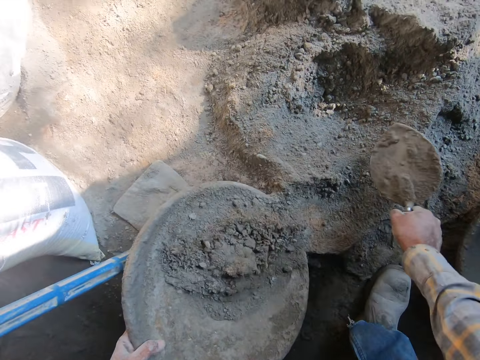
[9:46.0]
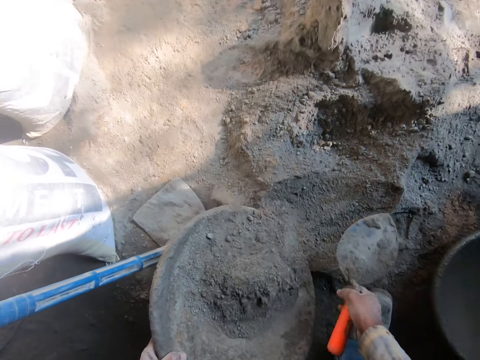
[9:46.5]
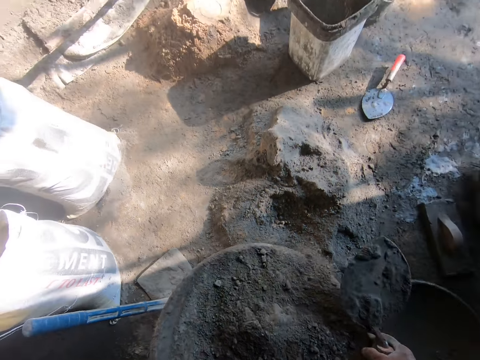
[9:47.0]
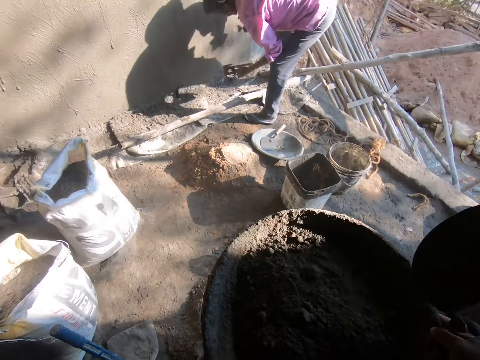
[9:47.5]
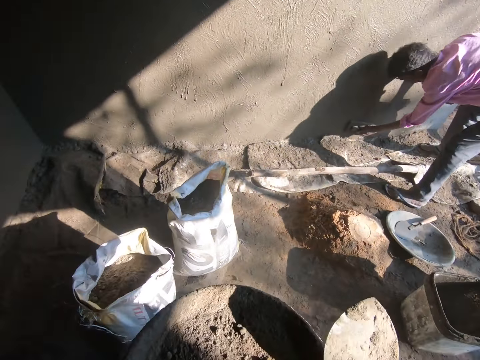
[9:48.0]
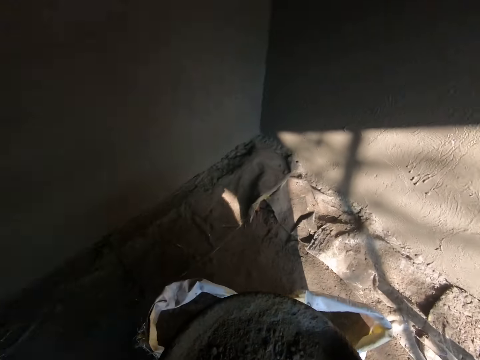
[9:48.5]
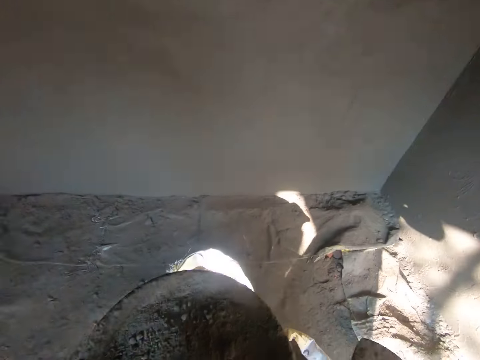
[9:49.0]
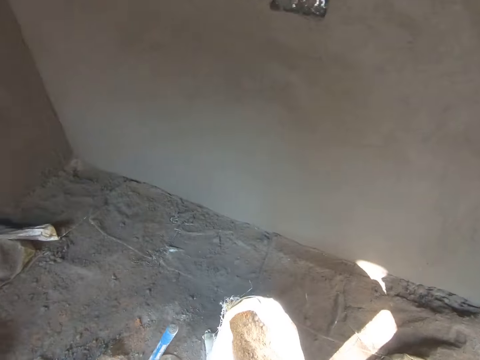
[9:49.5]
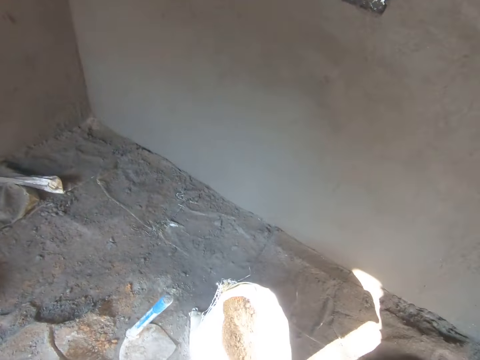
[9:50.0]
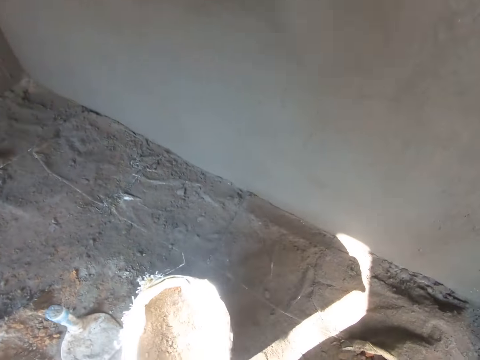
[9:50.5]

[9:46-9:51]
A man appears. The camera wearer walks towards the wall. They throw sand on the wall.

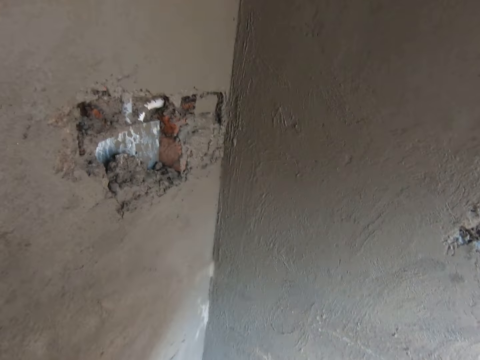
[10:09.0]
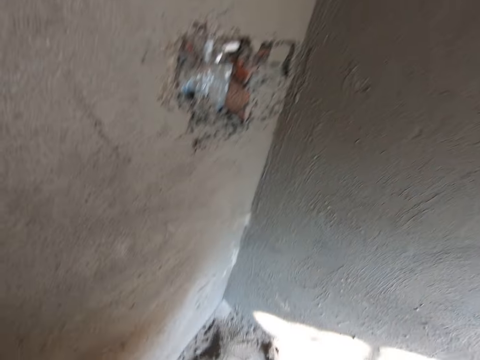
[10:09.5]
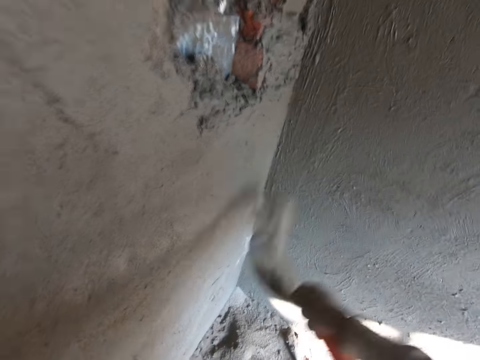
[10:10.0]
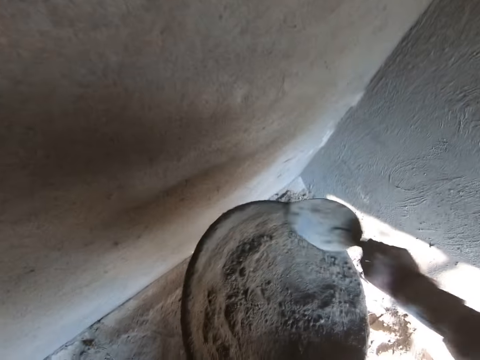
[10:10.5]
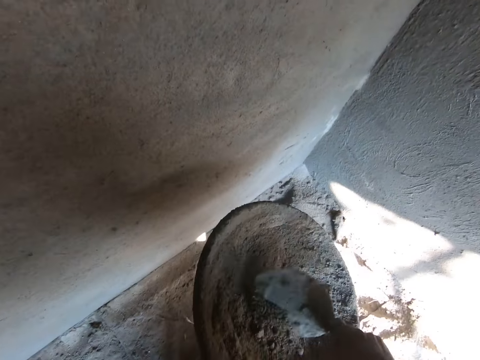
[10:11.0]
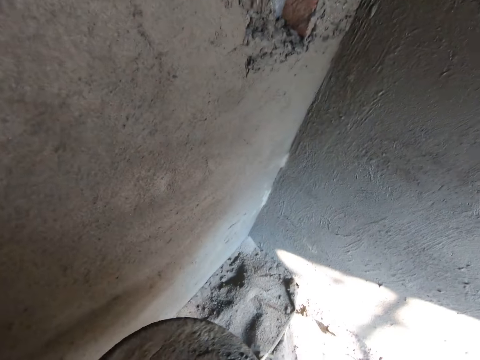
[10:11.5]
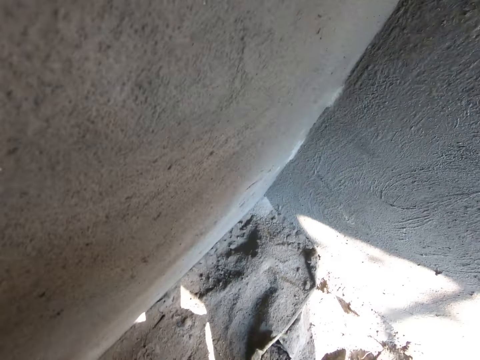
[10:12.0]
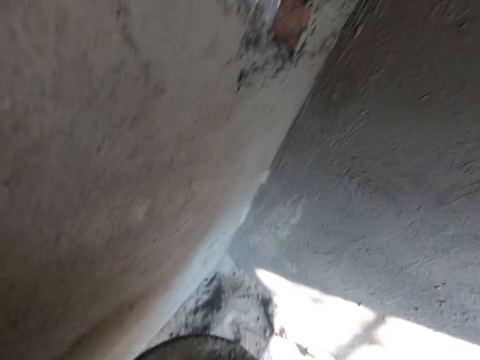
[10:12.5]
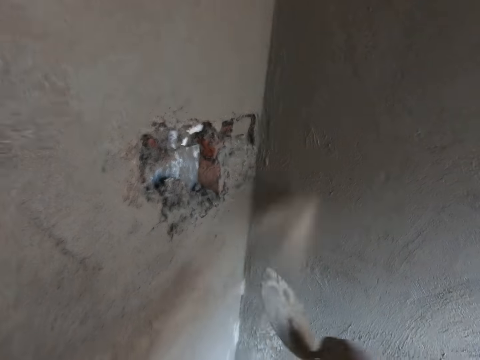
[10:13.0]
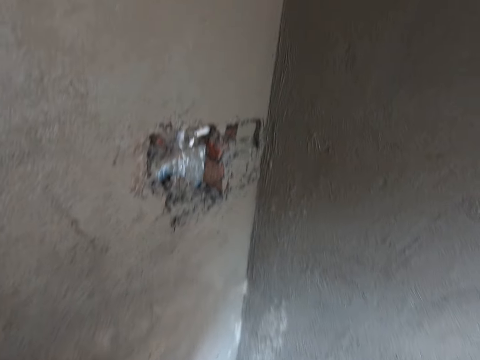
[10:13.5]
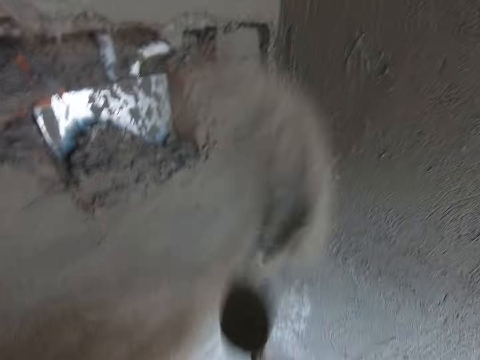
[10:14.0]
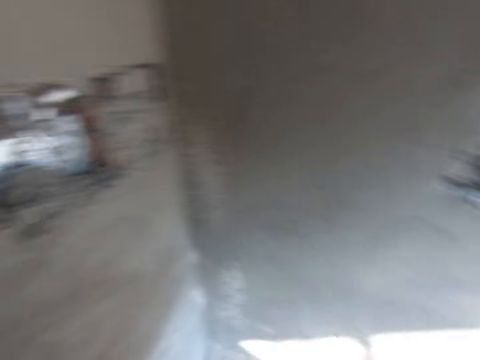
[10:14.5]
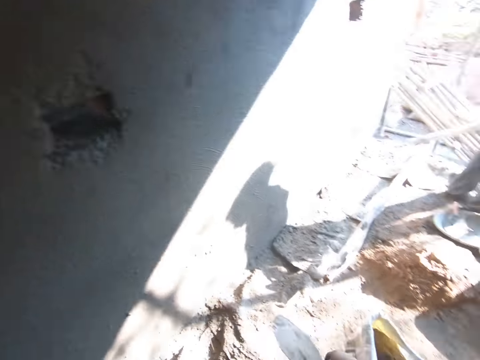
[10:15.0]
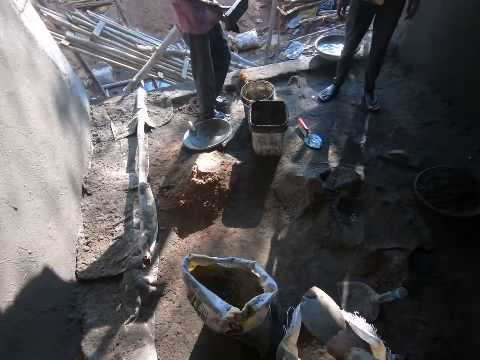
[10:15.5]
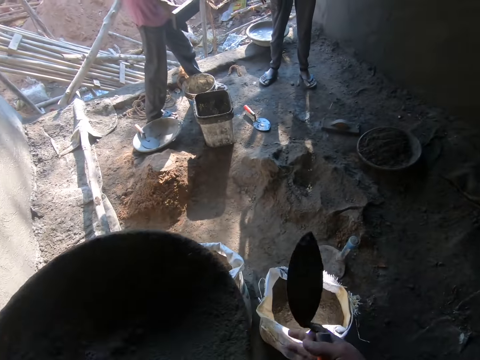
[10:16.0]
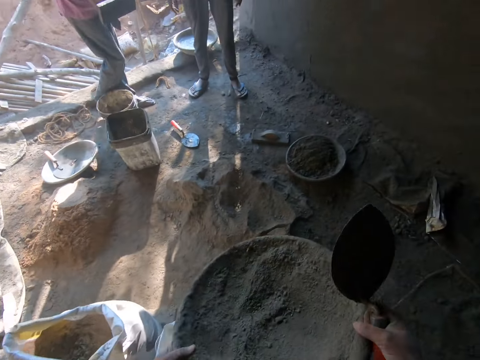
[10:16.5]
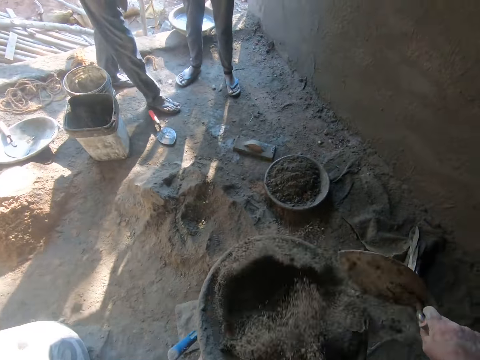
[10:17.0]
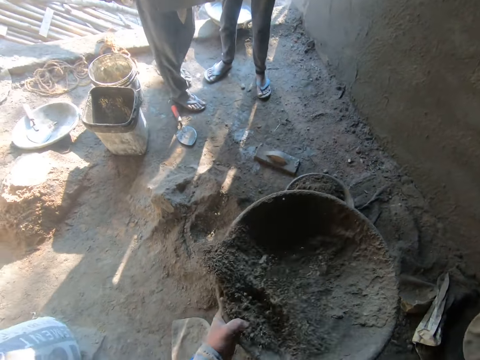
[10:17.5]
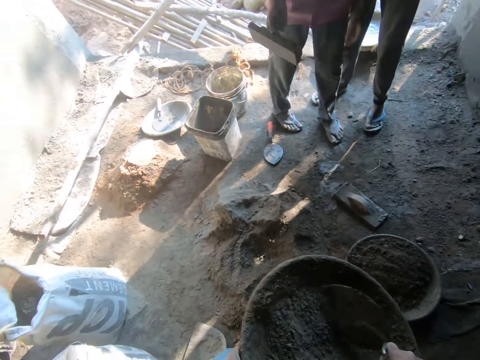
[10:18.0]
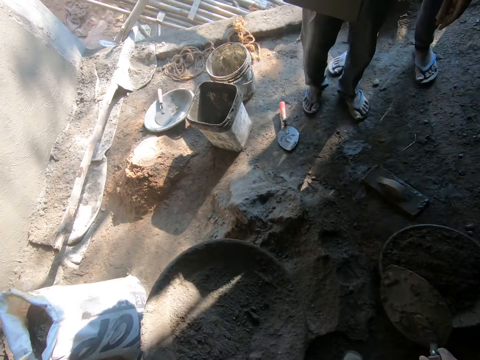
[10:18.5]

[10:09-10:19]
The camera wearer packs the sand in the pan together with the trowel. They throw the sand on the wall. They turn around. They hit the pan with the trowel. They shake the pan.

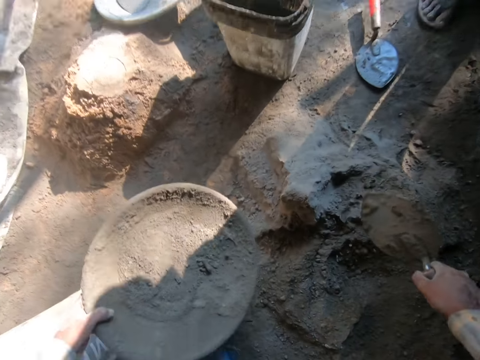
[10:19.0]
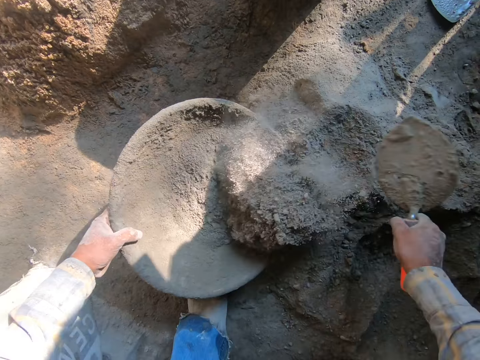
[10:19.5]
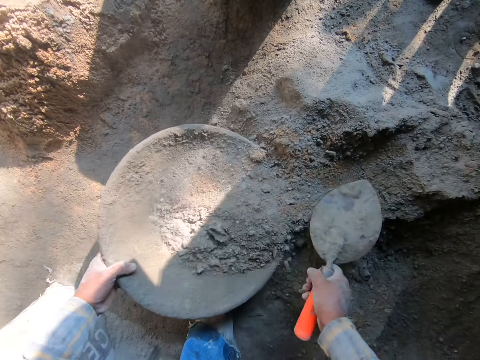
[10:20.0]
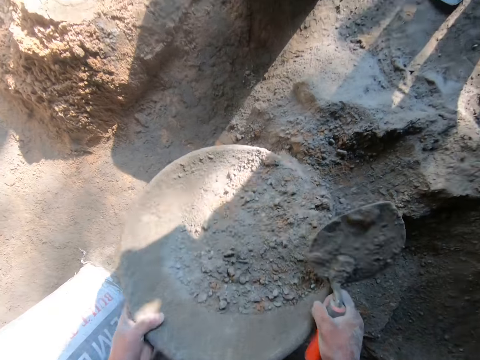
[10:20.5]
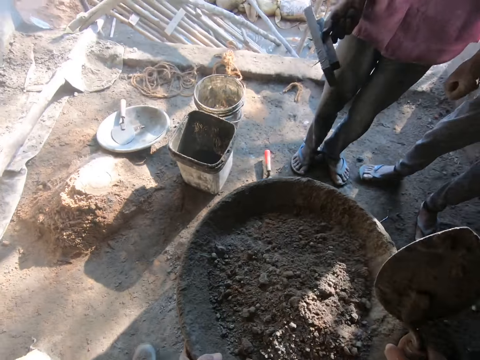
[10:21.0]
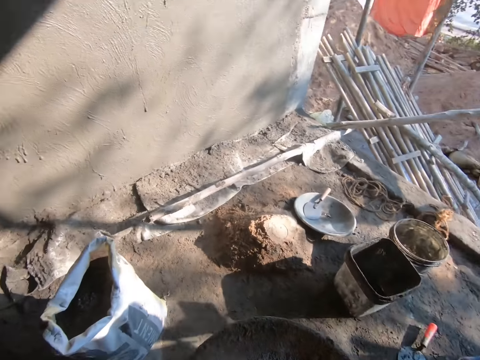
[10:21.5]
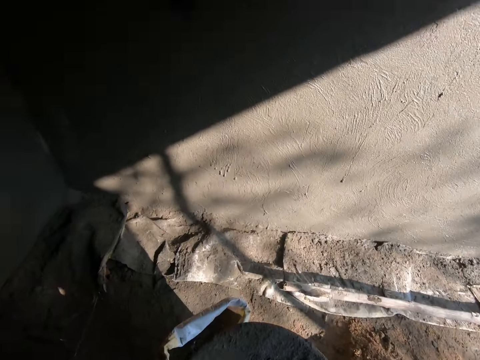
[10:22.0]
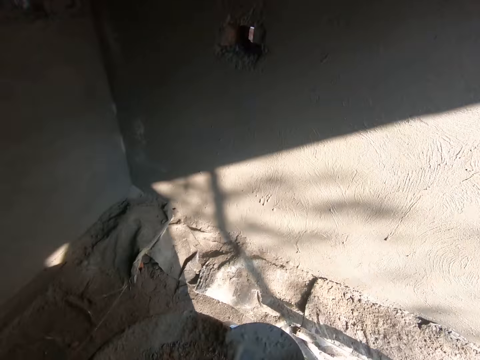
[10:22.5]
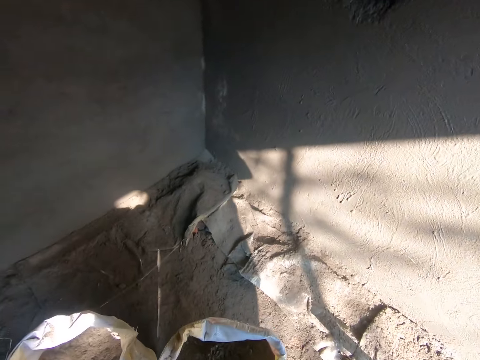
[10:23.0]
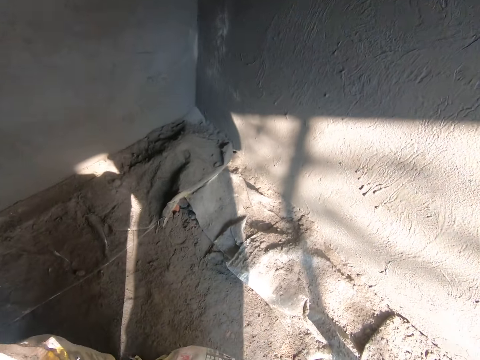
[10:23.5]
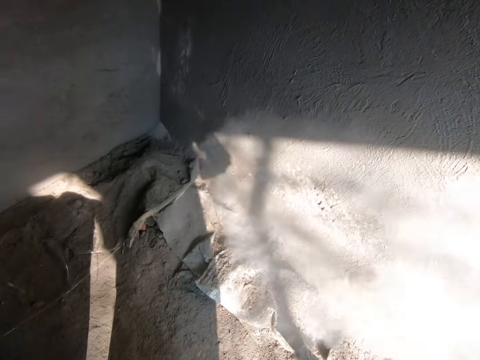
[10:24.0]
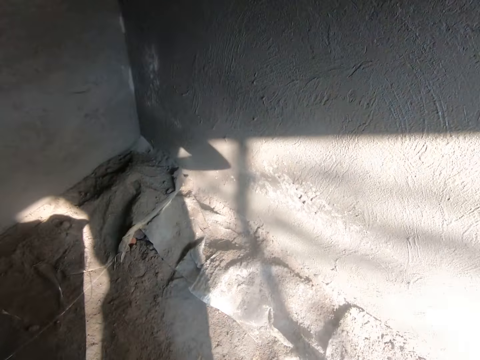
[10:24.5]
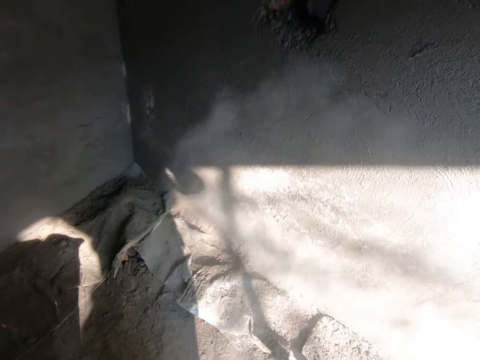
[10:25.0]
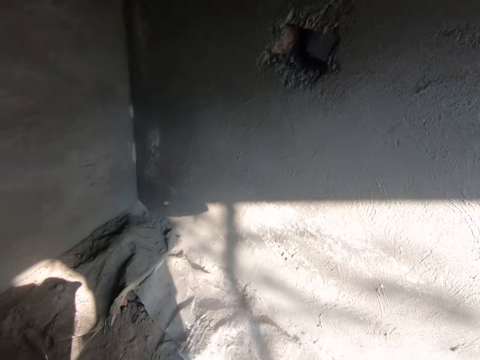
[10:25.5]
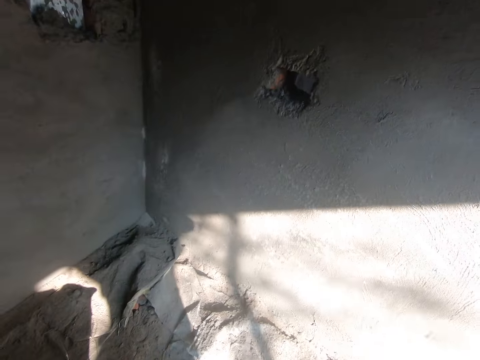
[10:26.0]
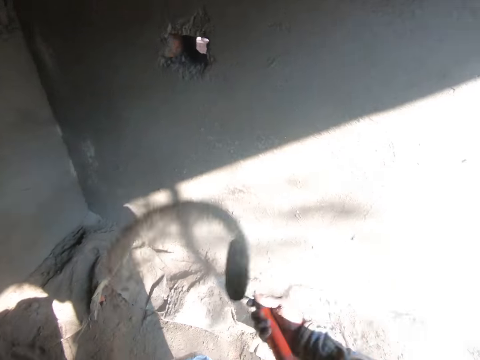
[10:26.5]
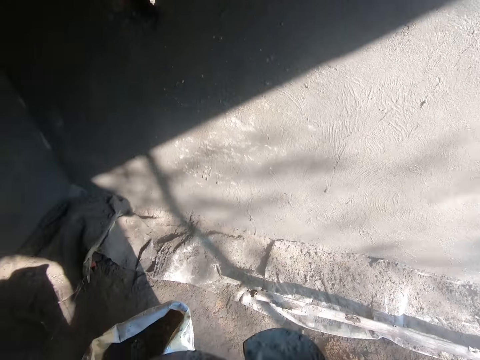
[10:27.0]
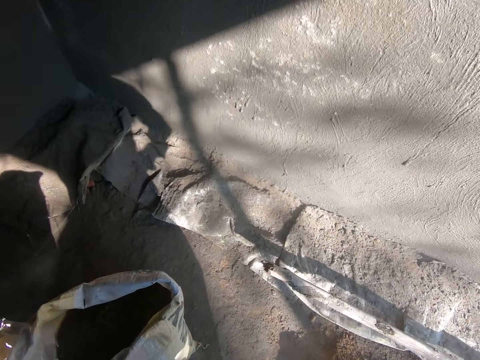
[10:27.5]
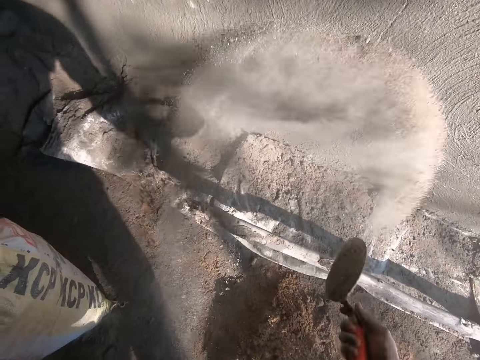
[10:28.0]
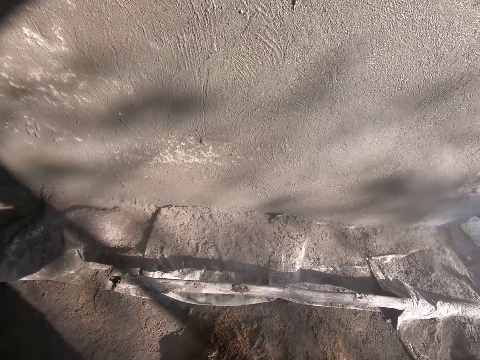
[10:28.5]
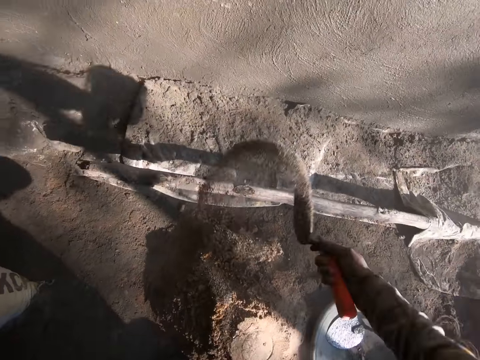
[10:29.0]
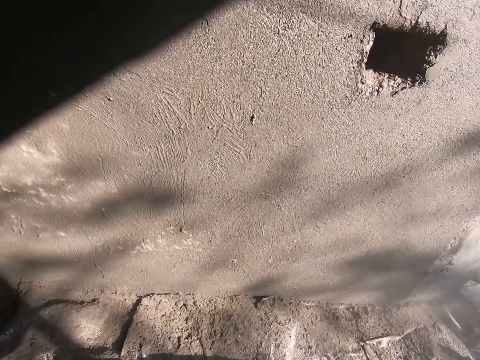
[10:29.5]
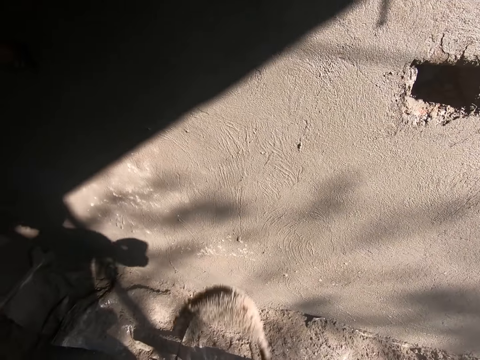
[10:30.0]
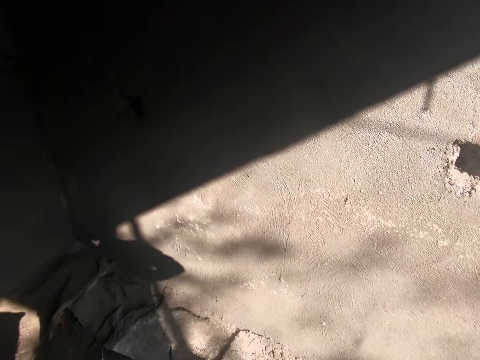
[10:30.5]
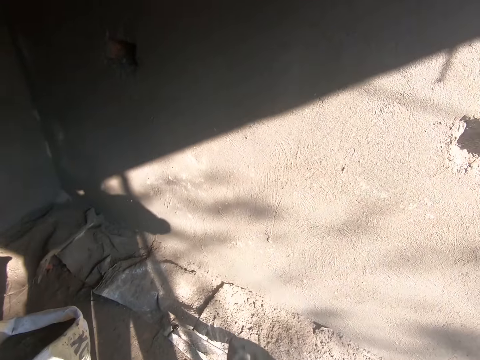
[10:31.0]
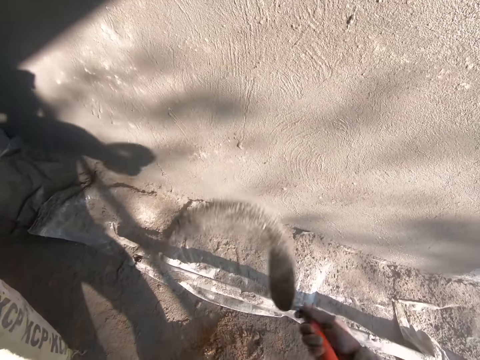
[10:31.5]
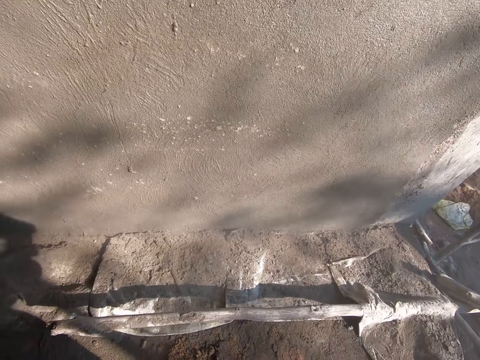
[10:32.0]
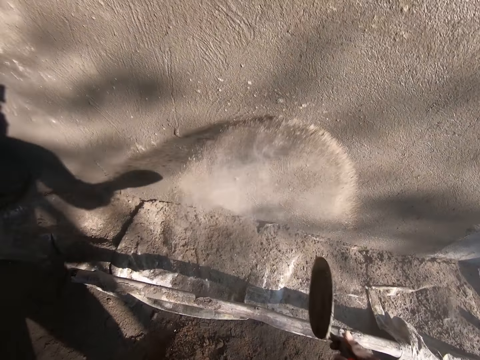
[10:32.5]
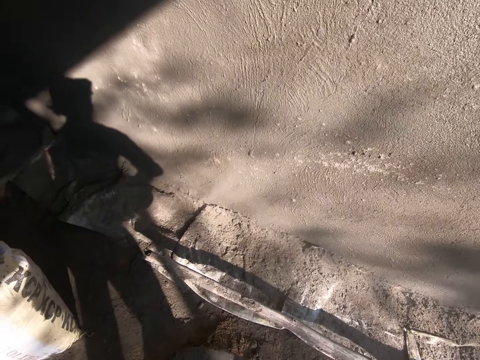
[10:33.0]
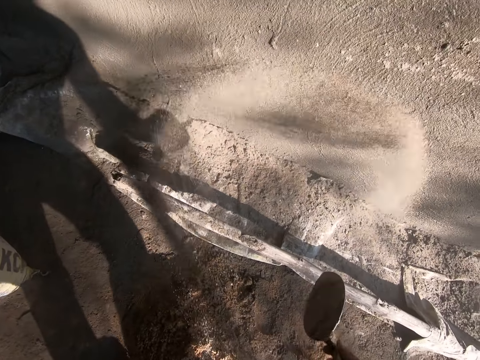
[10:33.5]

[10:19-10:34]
A man holds a wood float in his hand. The camera wearer packs sand or cement from the ground into the pan or cement basin. They shake the pan and take the cement basin. They walk towards the wall. They throw the sand on the wall. They take the cement on the basin. They apply the cement on the wall.
